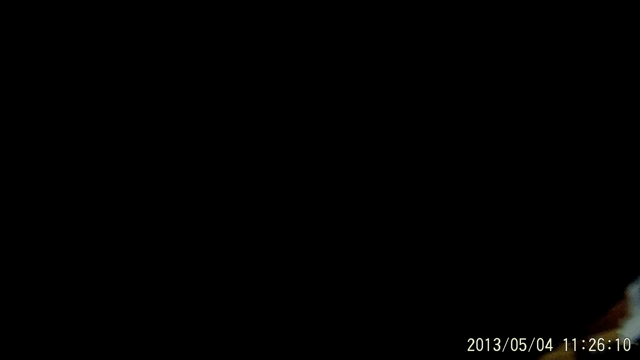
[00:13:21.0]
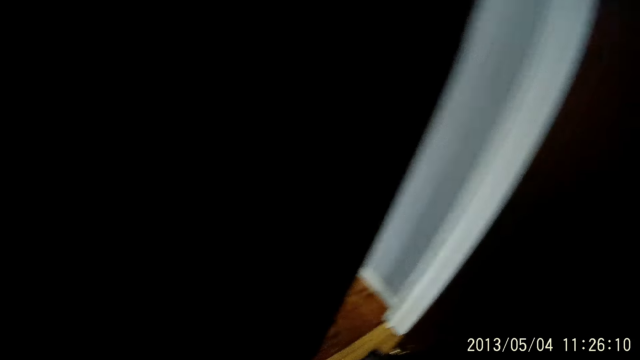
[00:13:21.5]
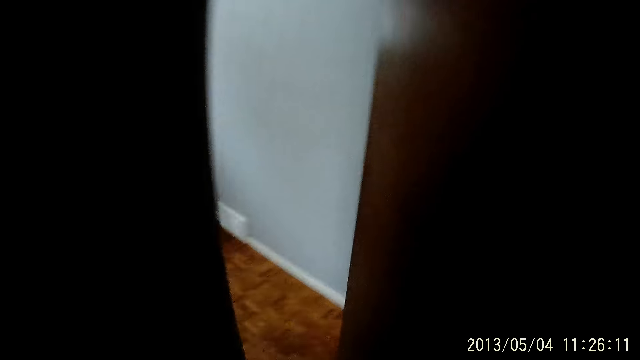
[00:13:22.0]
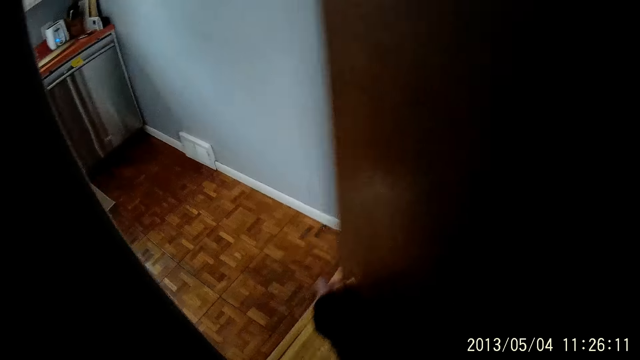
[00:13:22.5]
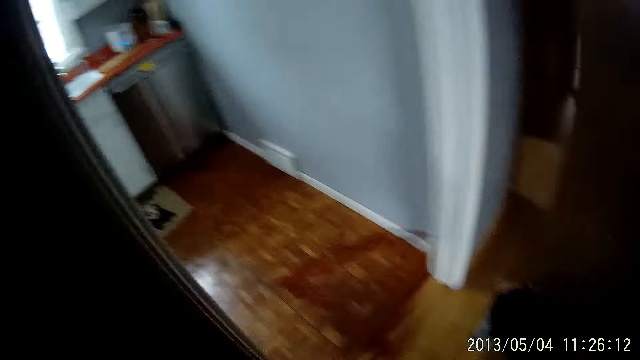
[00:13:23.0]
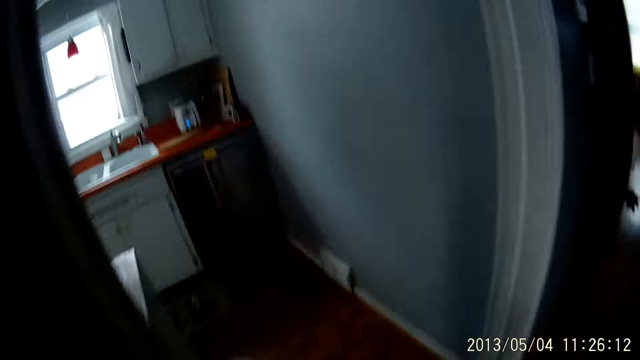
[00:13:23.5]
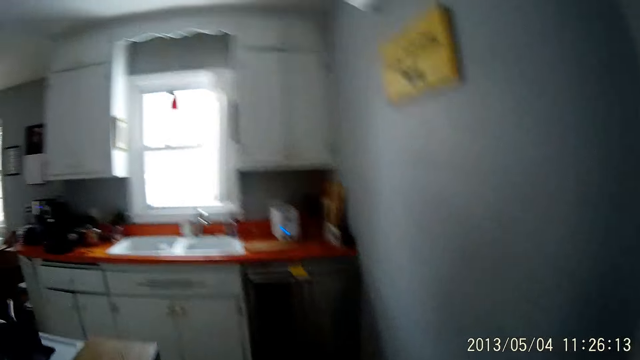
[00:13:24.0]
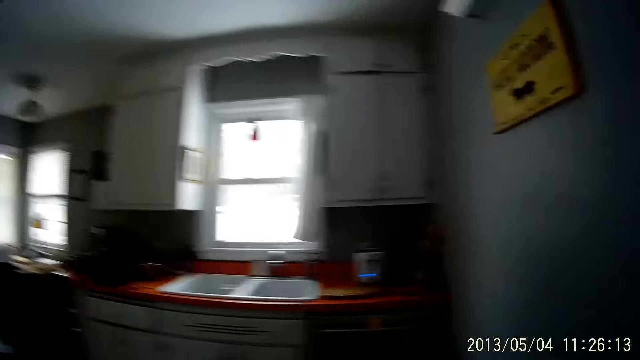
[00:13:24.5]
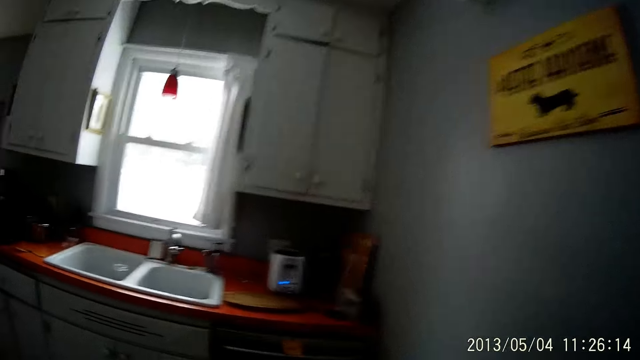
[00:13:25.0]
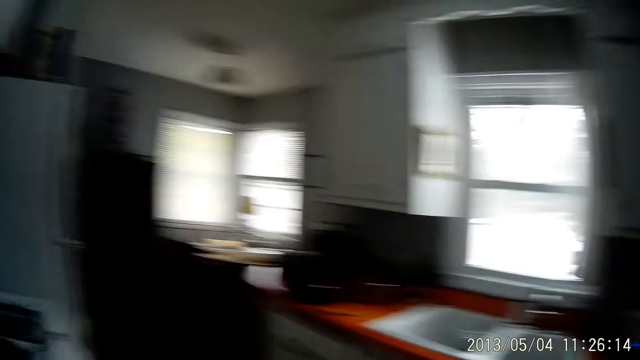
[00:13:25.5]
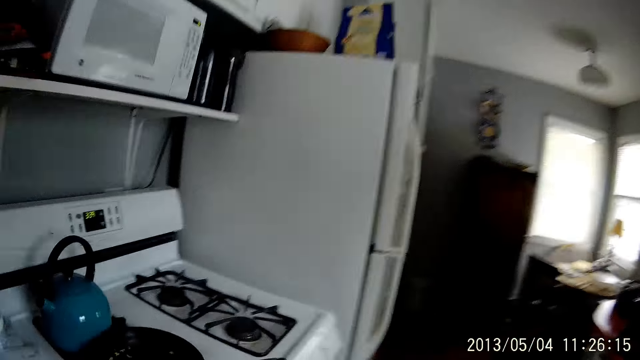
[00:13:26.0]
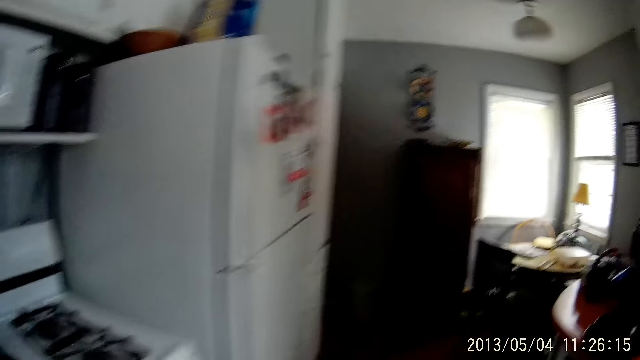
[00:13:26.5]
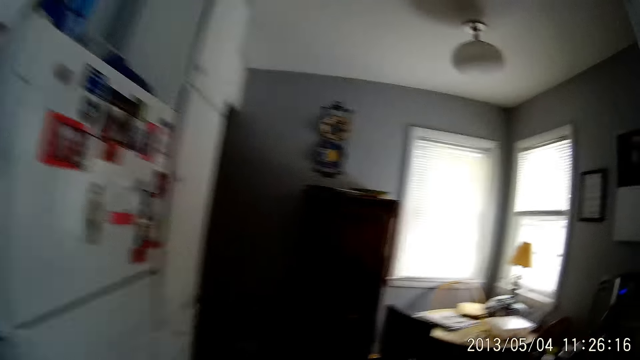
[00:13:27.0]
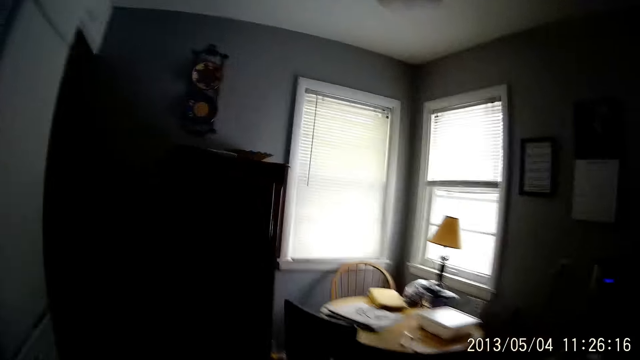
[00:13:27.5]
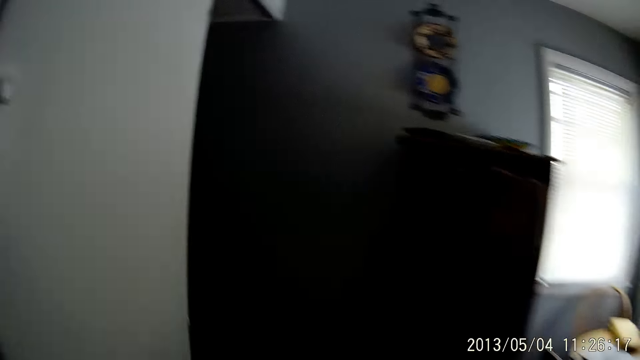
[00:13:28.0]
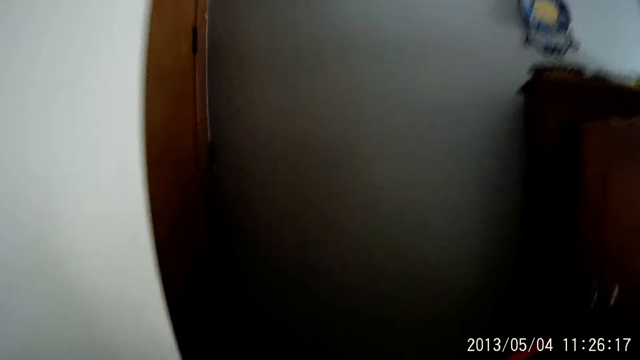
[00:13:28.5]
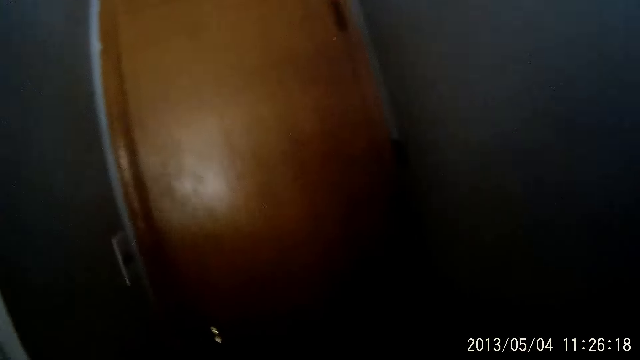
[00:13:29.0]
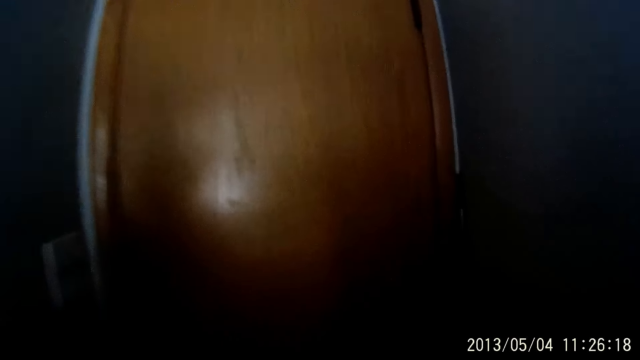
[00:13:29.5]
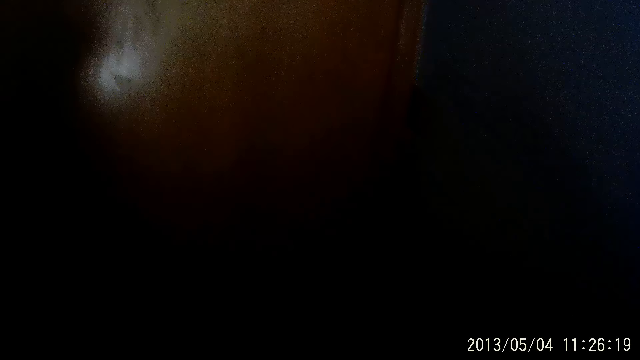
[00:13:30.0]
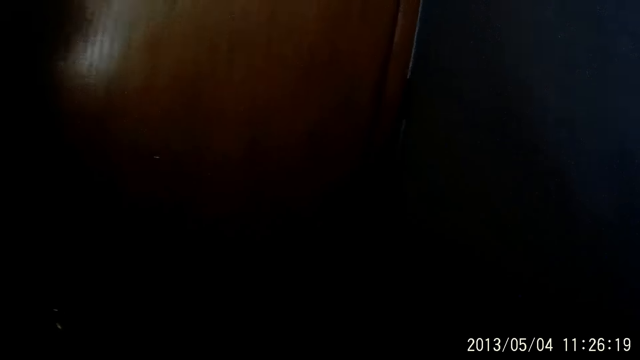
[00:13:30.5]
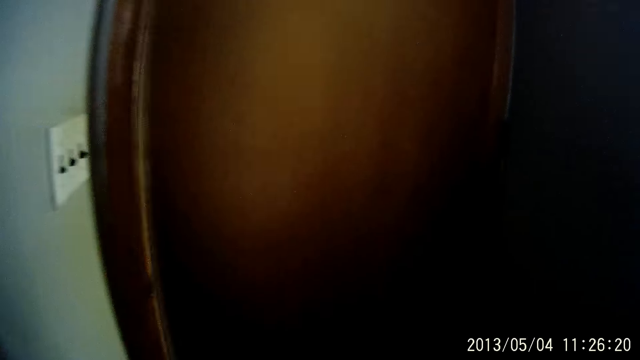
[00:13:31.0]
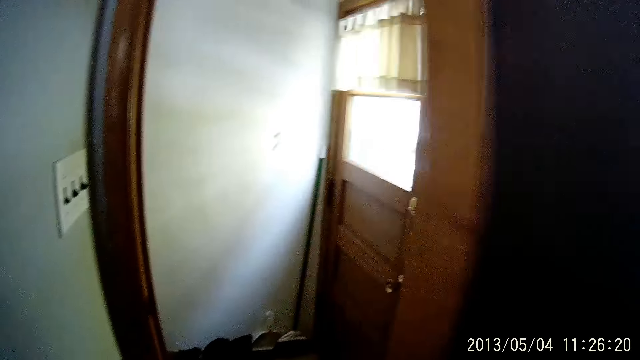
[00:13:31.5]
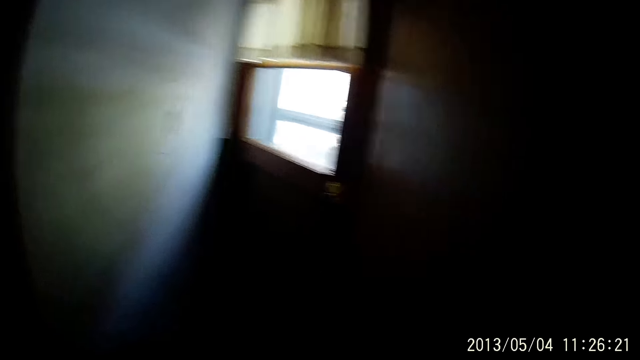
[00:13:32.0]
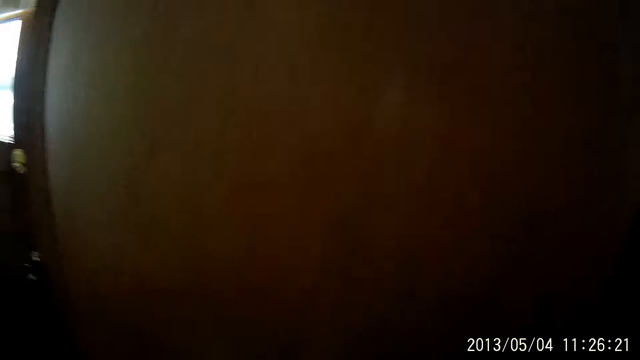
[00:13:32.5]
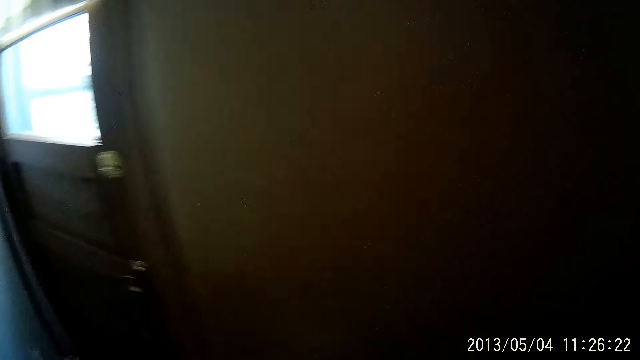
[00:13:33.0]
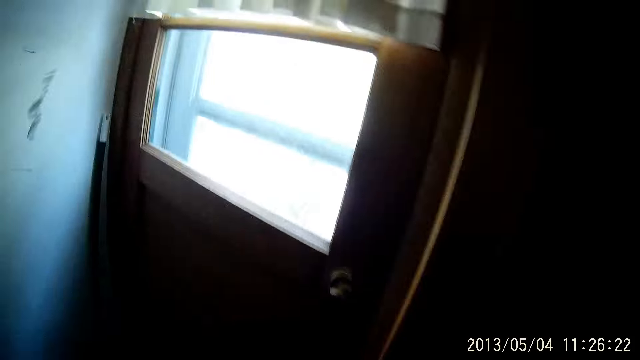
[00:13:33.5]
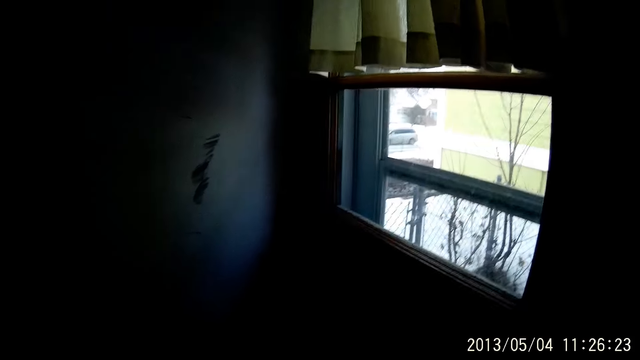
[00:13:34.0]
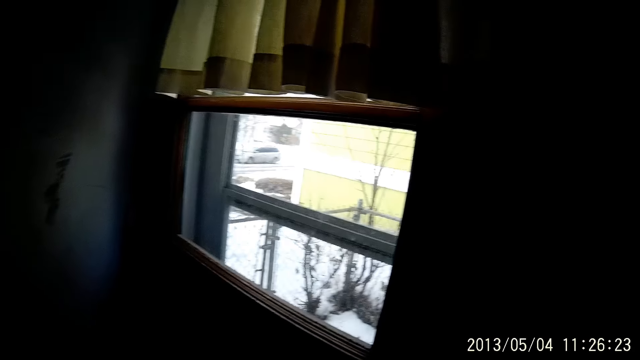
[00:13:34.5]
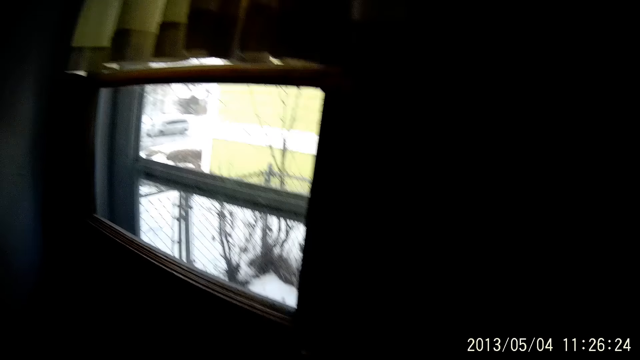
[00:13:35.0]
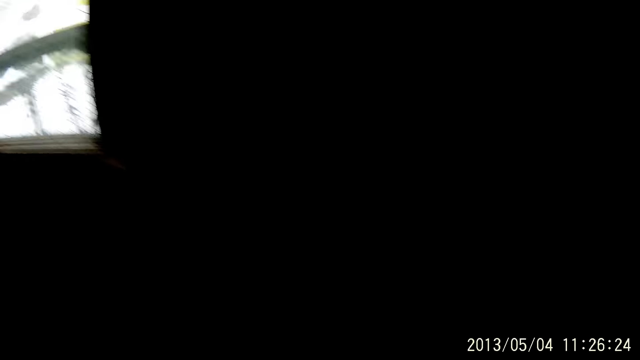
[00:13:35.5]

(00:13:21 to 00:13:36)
The camera wearer opens a door with her right hand. She walks into a kitchen. She walks to the door. She touches the door. She opens the door with her right hand. She walks out of the door. She walks to the door.

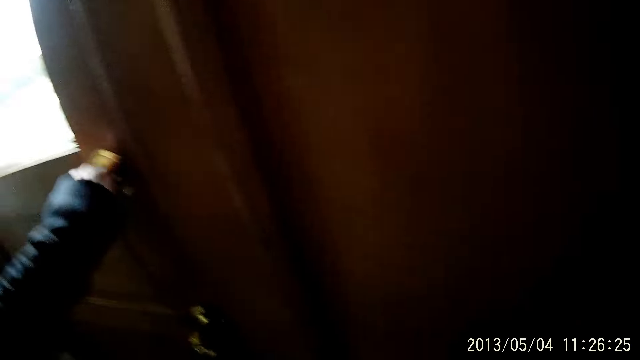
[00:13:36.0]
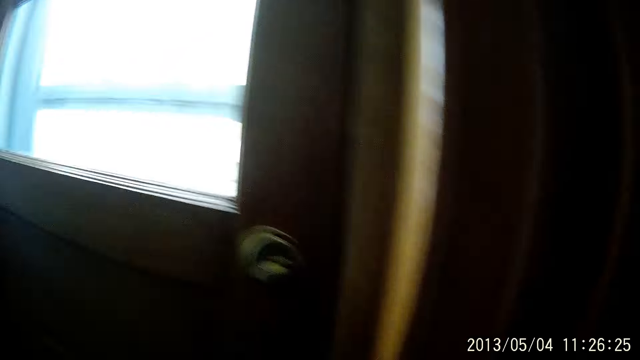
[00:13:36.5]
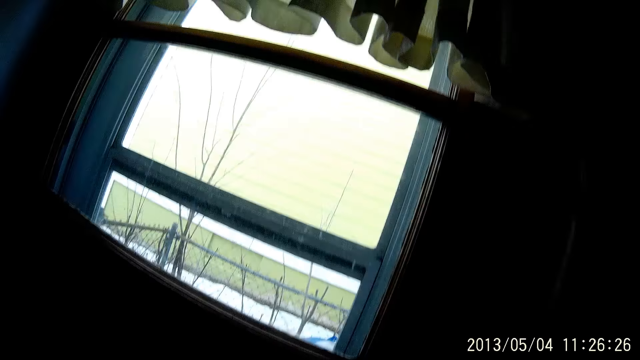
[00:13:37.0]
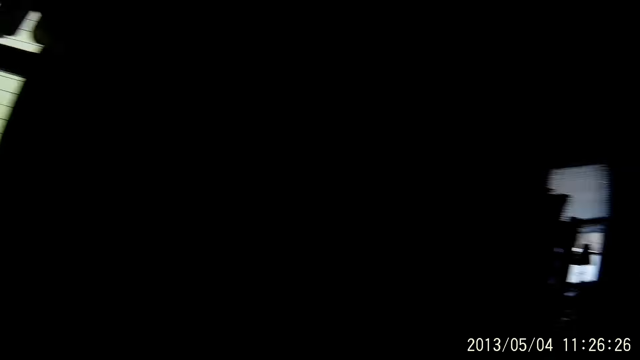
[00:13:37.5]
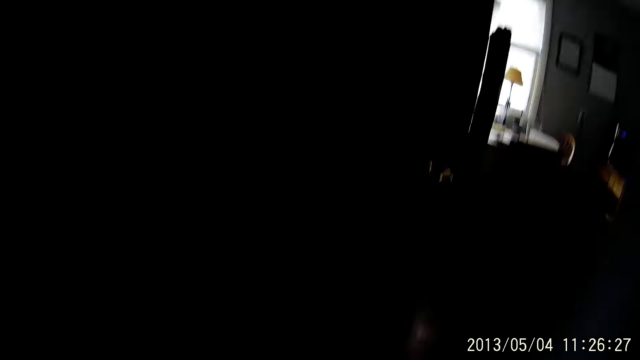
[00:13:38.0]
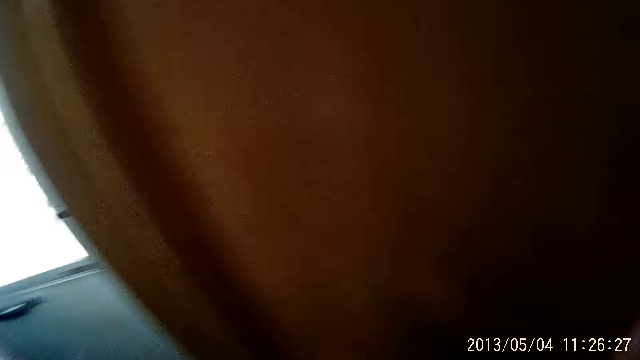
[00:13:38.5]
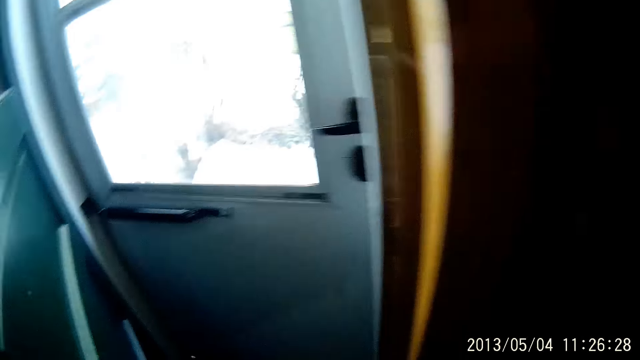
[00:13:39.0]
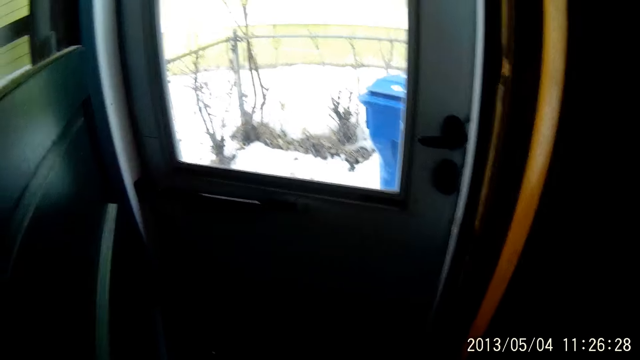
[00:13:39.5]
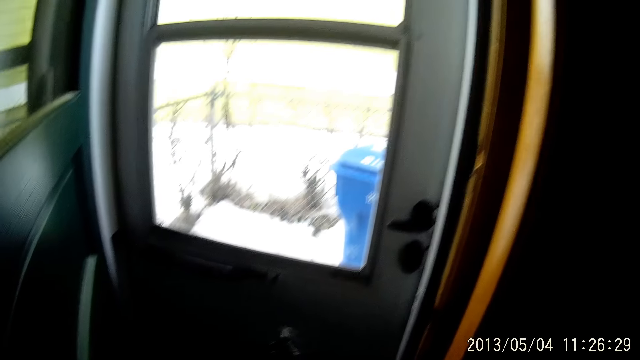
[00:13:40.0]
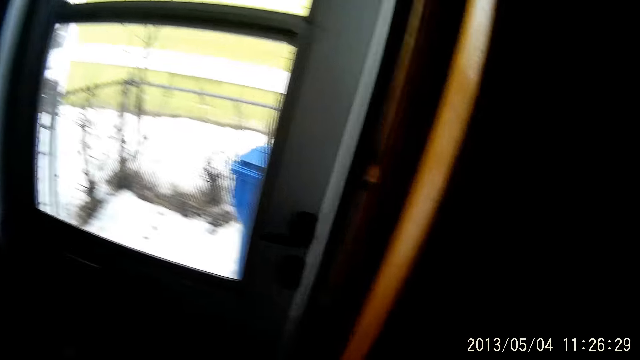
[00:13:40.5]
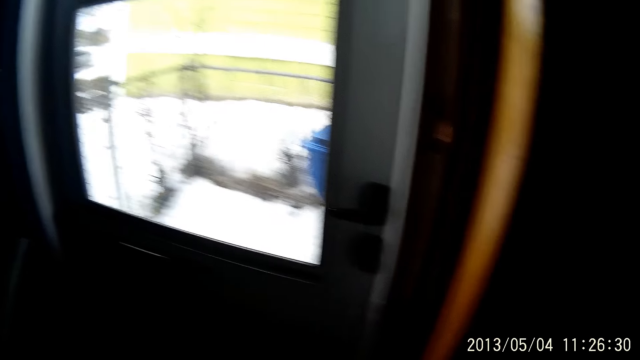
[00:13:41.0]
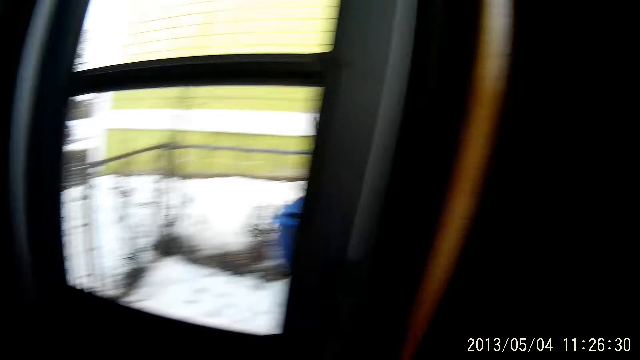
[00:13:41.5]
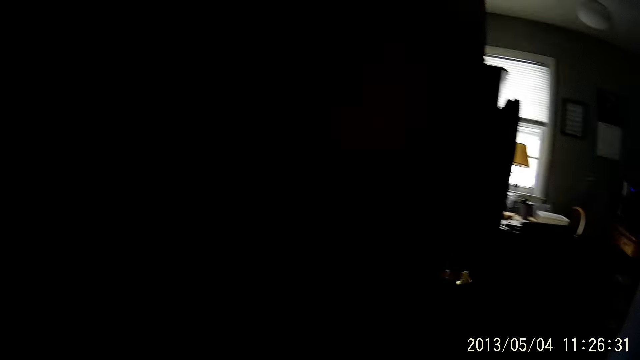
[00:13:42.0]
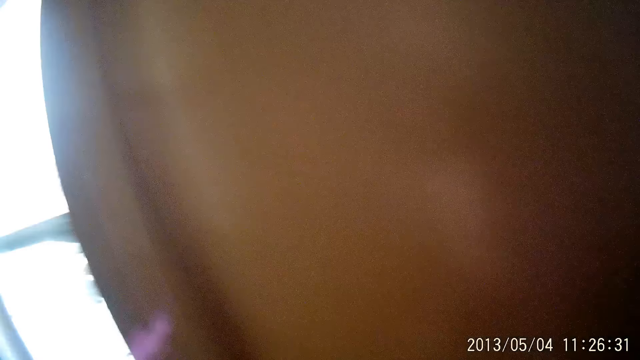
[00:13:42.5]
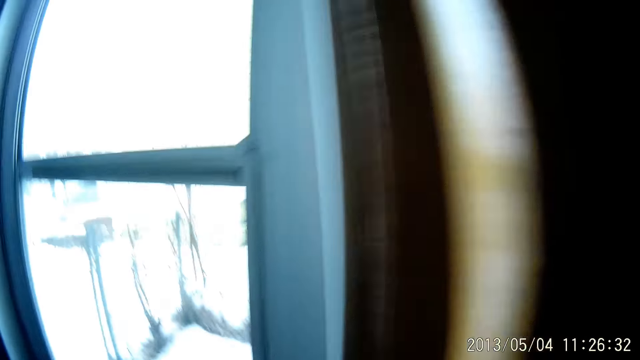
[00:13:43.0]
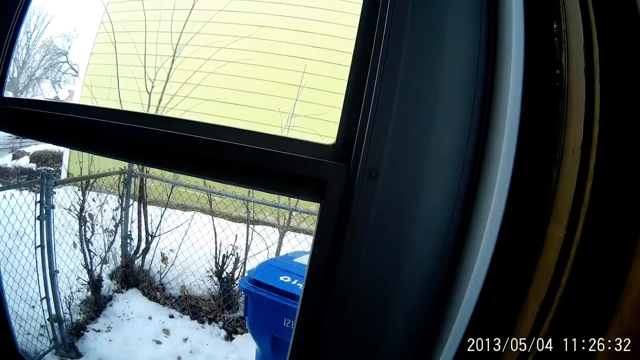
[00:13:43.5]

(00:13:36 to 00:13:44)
The camera wearer unbolts the door of the house with her left hand. She touches the door. She walks to the door. She looks around.
